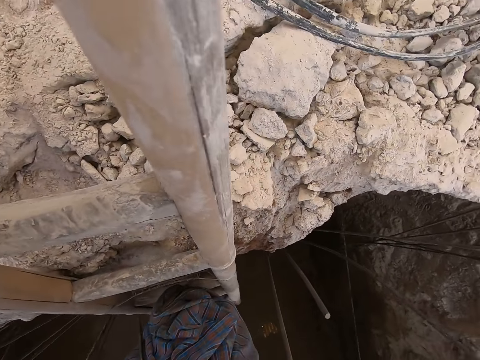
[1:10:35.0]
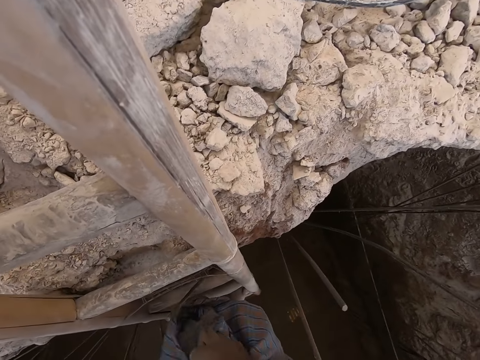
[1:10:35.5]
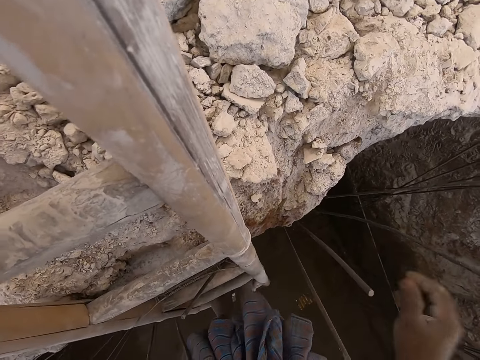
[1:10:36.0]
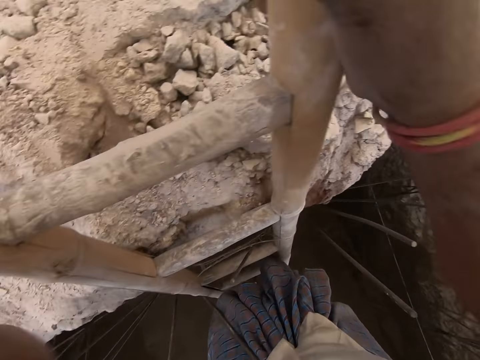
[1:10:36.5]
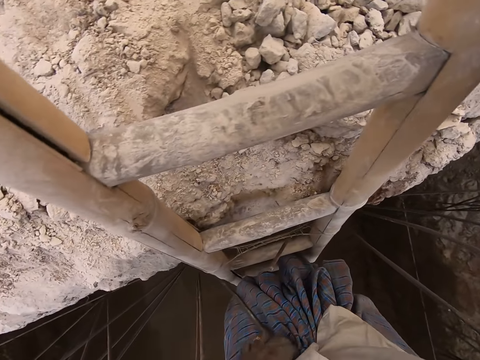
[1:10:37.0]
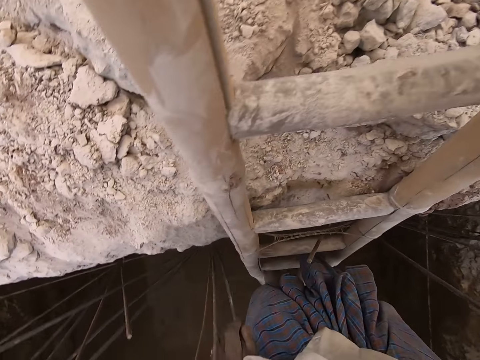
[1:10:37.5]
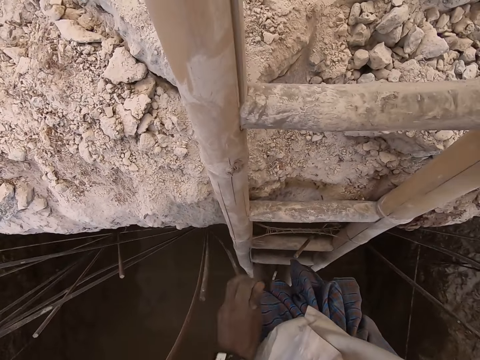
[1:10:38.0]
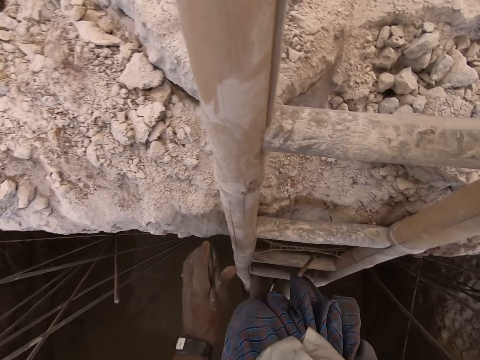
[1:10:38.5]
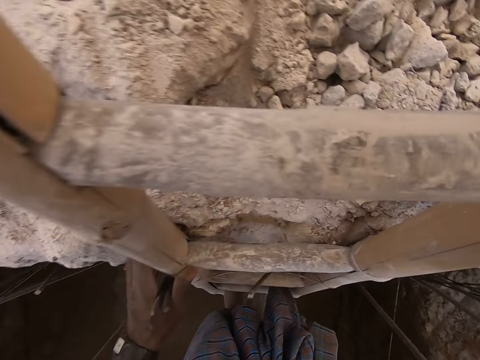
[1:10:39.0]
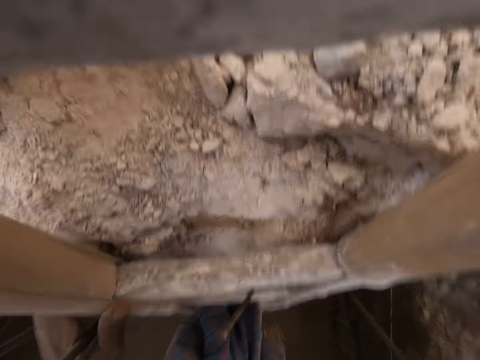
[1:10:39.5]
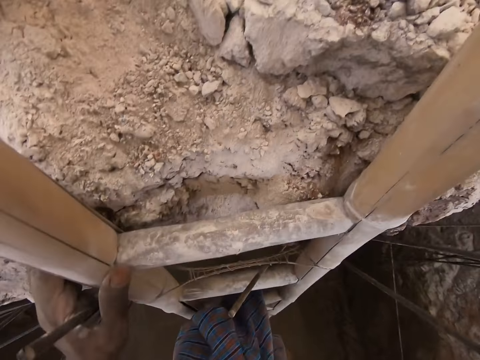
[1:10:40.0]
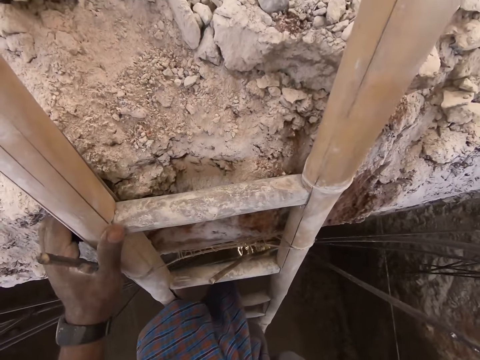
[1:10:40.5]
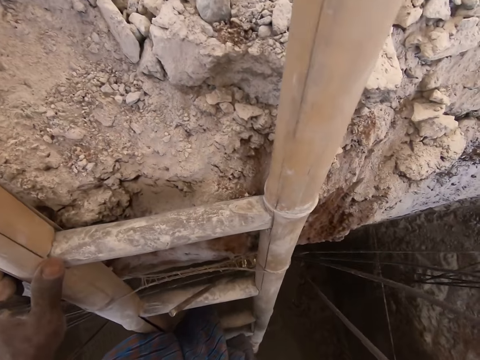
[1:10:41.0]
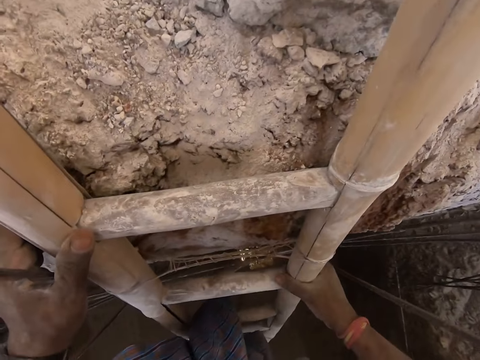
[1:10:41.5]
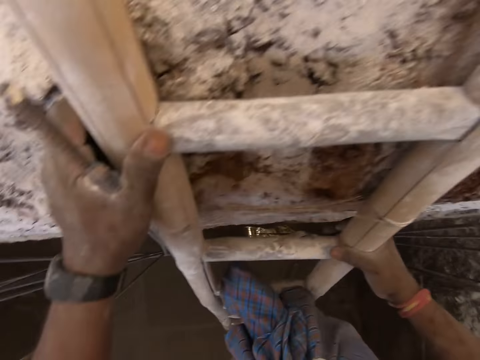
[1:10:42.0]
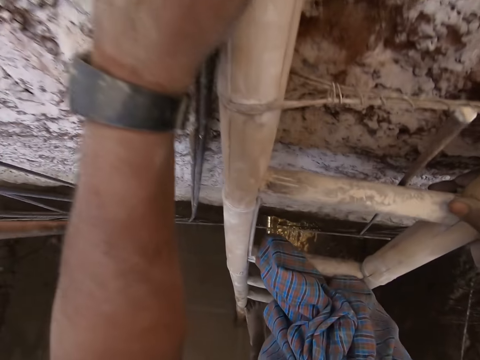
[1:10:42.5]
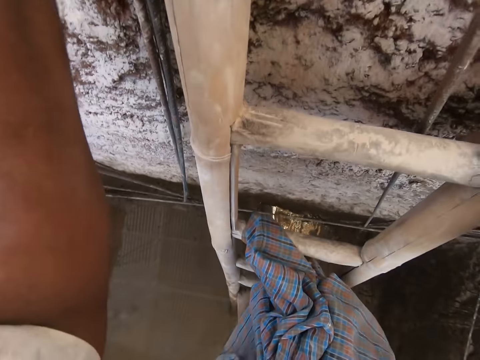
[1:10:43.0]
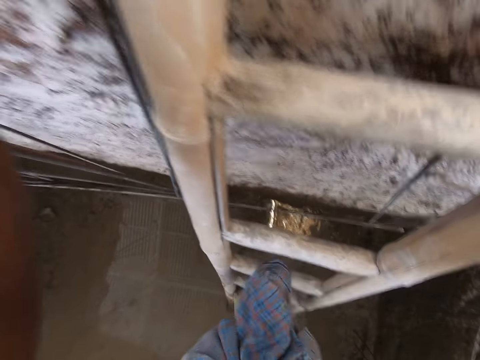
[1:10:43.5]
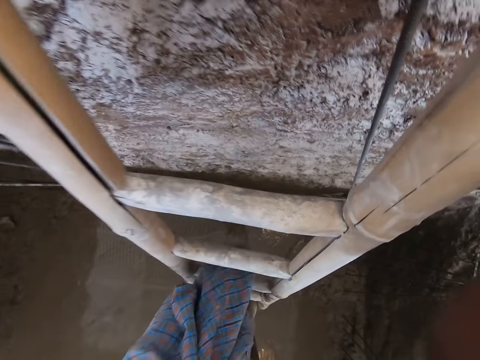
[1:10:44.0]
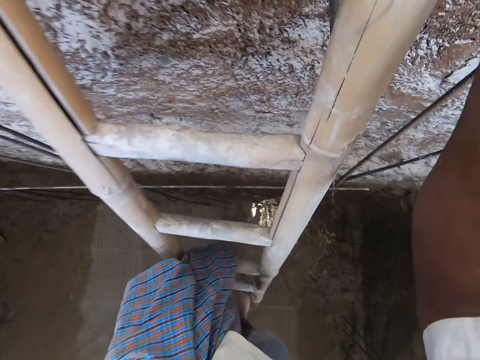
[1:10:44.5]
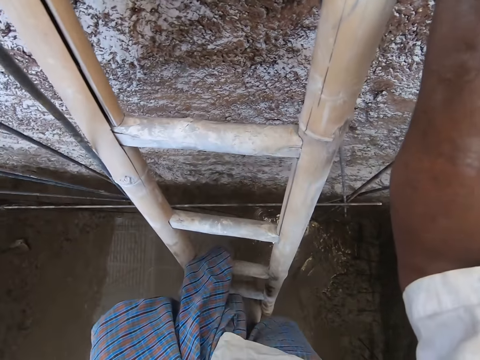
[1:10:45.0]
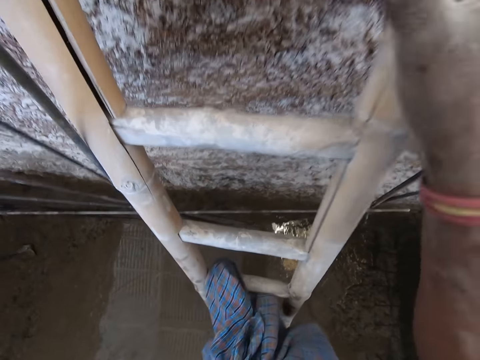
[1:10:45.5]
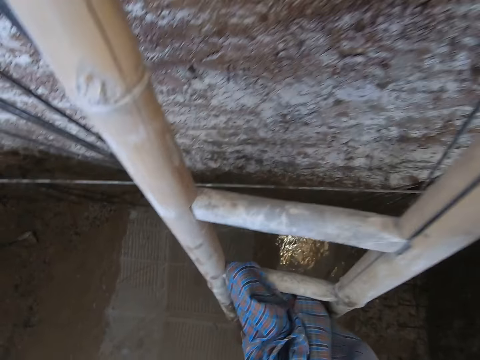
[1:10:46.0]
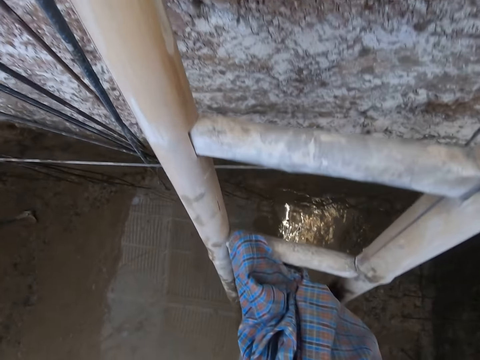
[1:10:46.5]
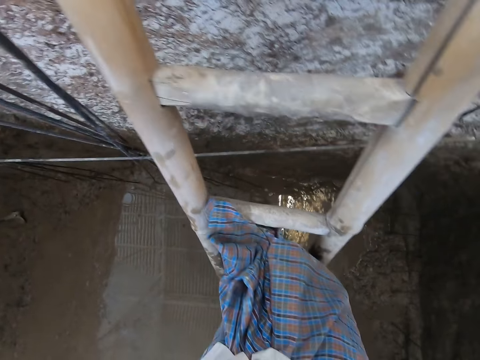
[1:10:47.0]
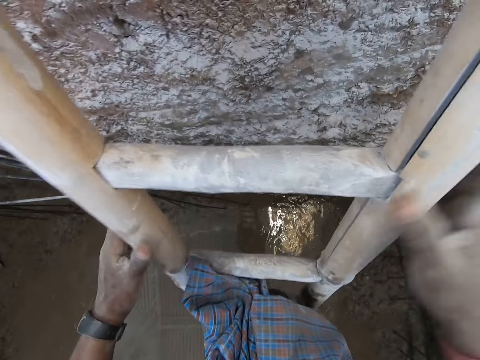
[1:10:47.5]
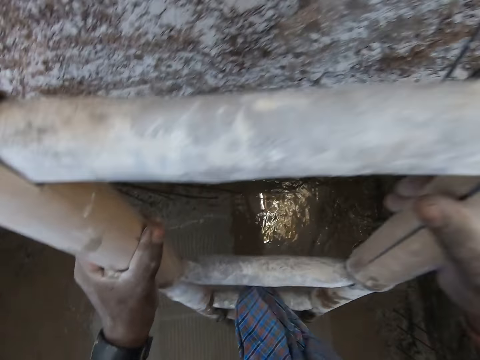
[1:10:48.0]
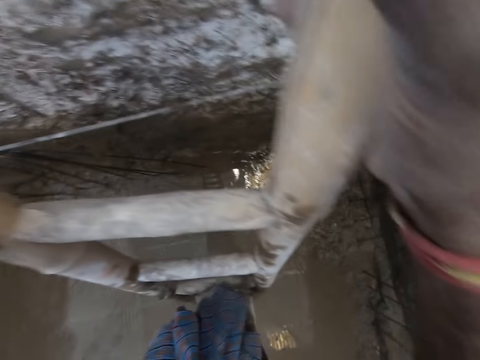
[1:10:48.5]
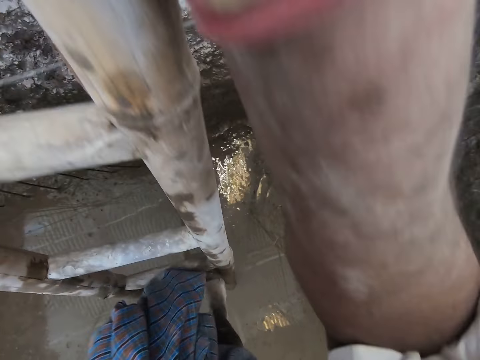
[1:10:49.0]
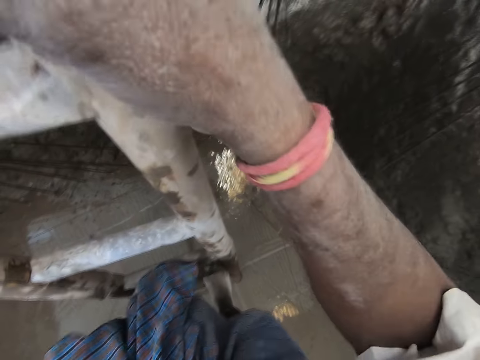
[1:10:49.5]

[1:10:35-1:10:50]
The camera wearer adjusts his clothes with his left hand. He holds the iron rods in the pit with his left hand. He climbs down the ladder into the pit.

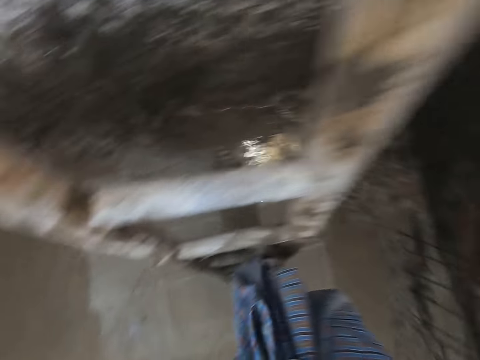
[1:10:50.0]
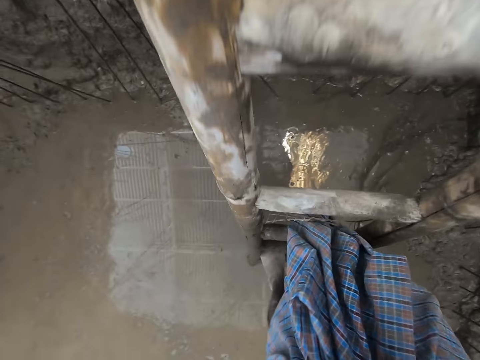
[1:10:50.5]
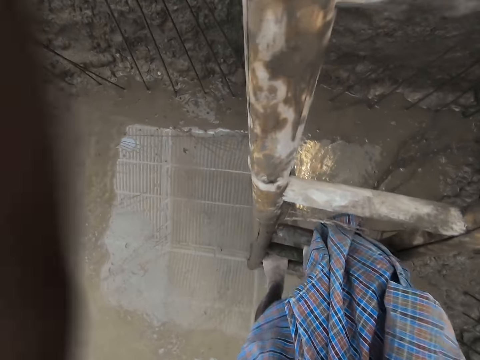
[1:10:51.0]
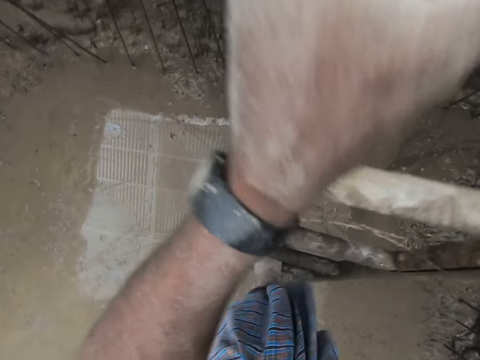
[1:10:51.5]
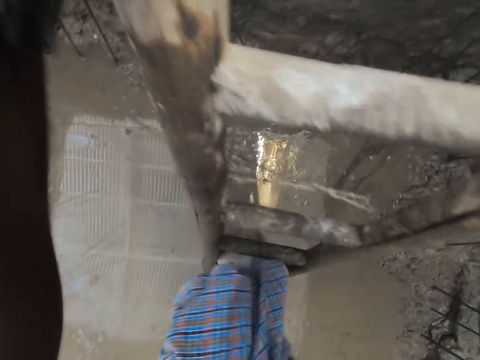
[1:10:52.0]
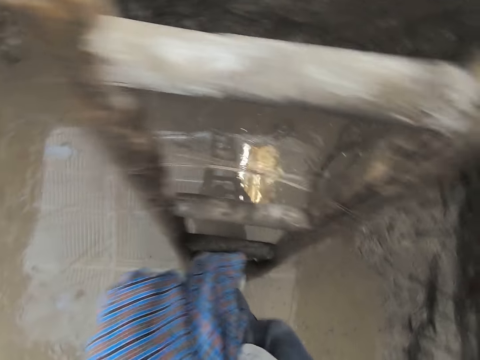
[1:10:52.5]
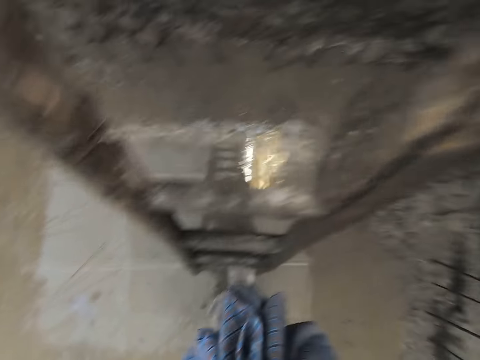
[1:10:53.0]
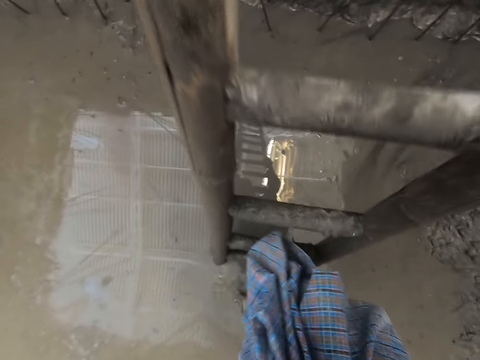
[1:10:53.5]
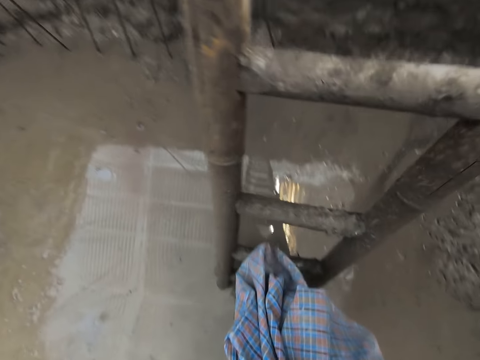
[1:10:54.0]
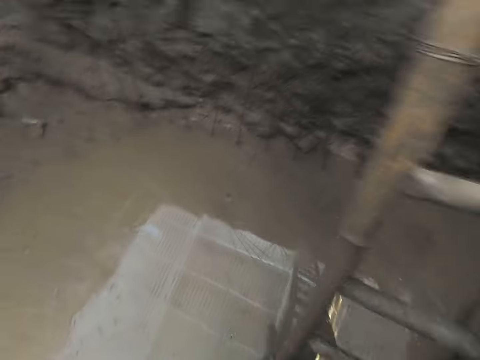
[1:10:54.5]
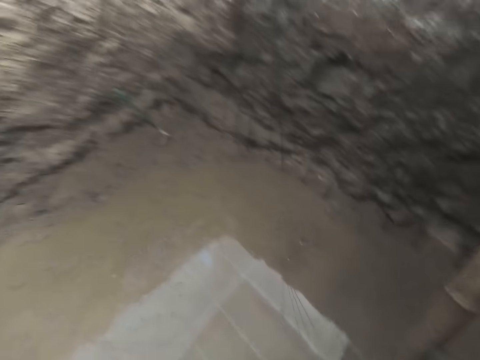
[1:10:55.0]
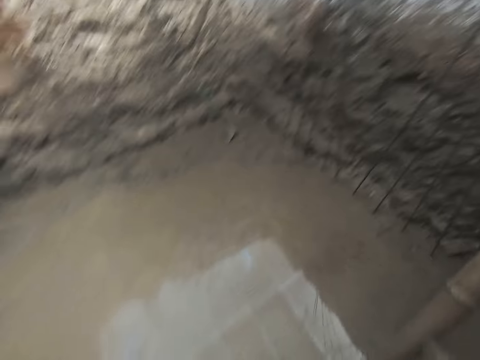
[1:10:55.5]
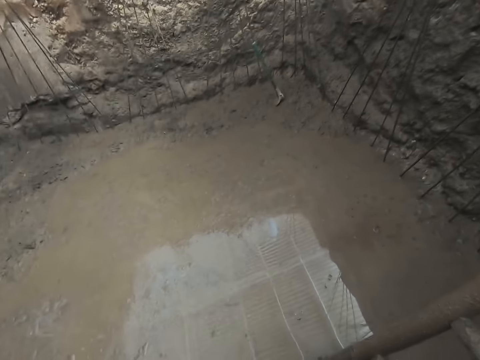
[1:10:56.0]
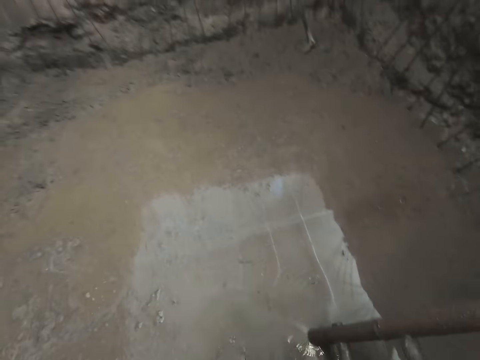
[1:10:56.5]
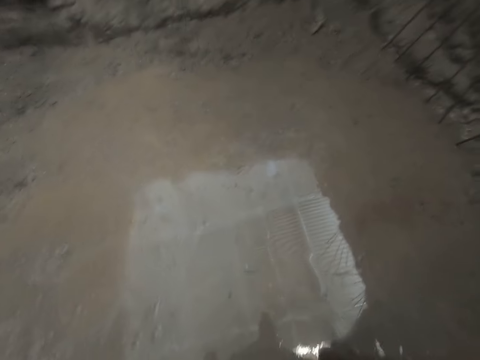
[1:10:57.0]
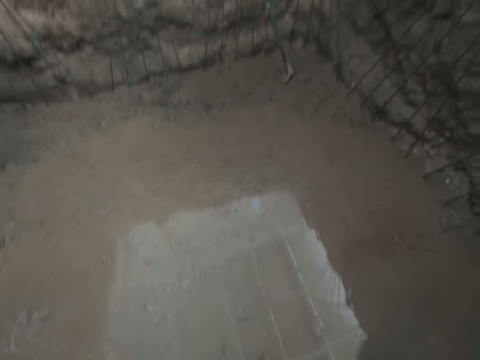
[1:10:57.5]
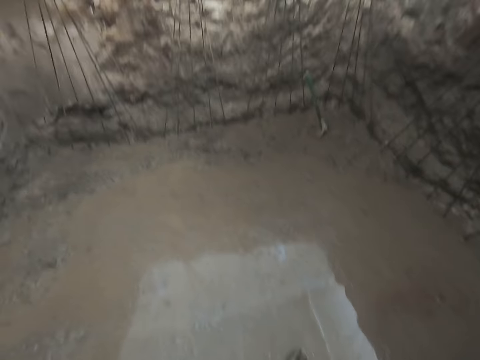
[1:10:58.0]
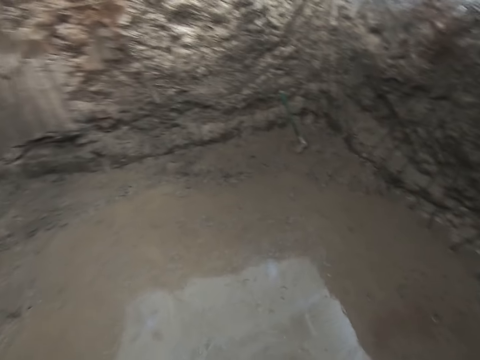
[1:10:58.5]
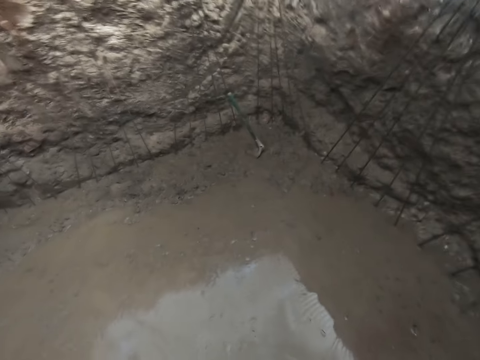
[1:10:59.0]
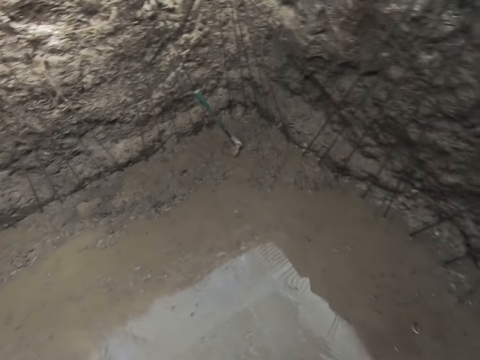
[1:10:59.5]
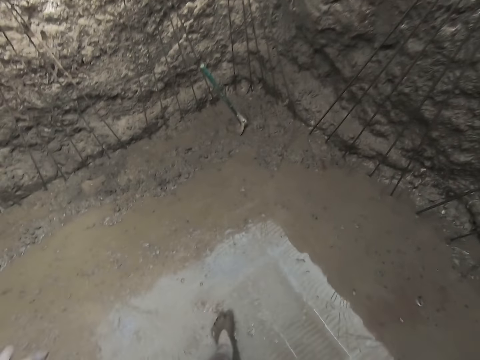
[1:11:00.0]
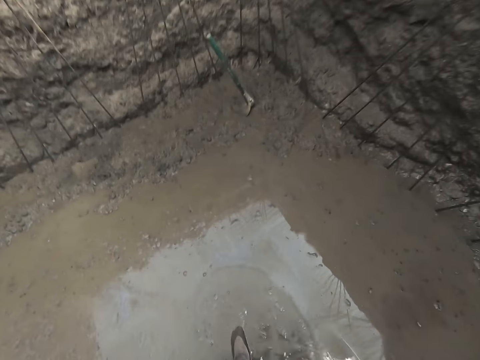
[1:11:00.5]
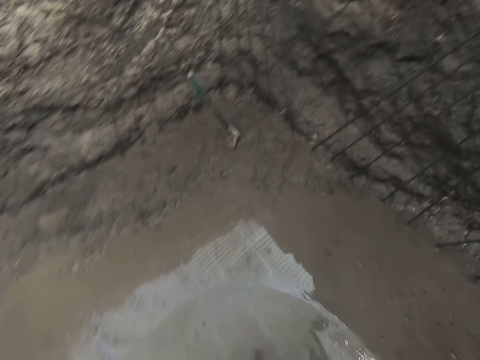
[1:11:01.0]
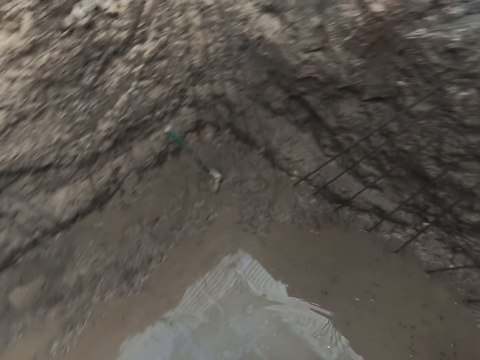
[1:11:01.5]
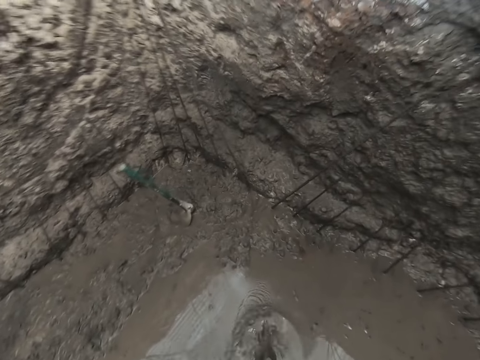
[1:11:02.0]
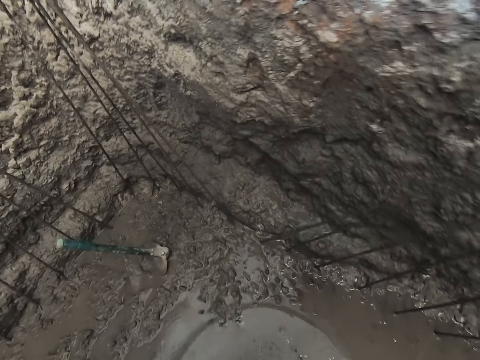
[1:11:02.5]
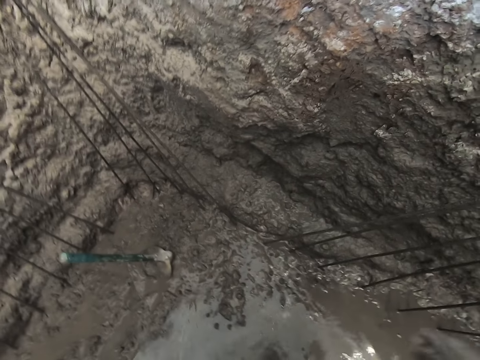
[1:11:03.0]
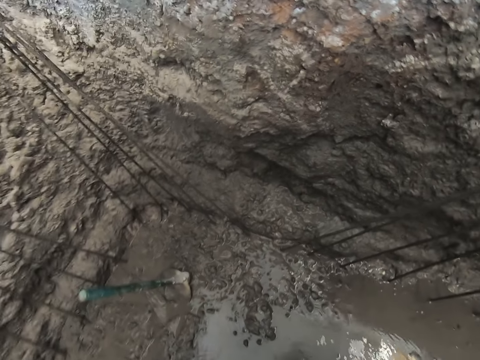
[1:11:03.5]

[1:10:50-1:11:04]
A man interacts with the camera wearer. The camera wearer walks.
